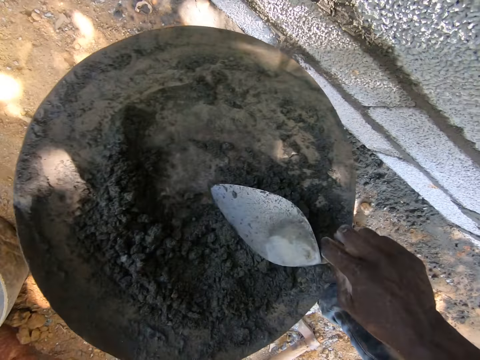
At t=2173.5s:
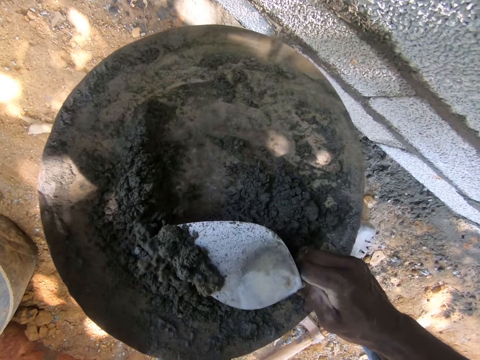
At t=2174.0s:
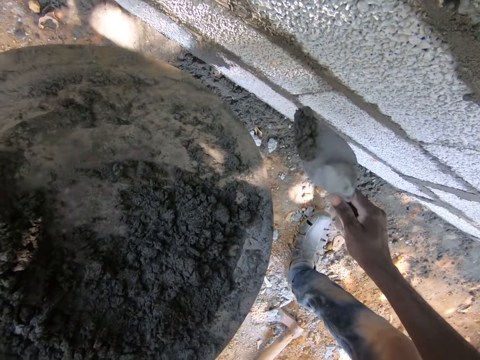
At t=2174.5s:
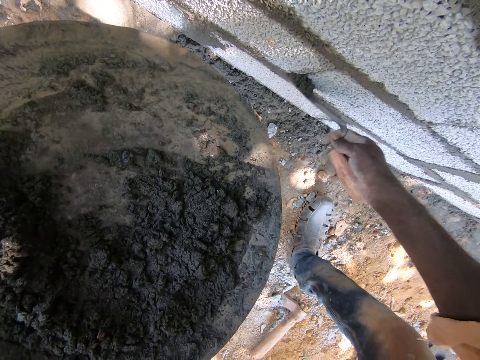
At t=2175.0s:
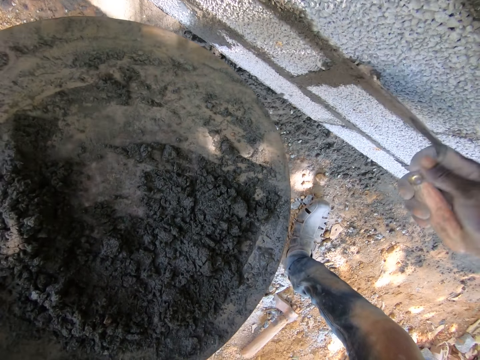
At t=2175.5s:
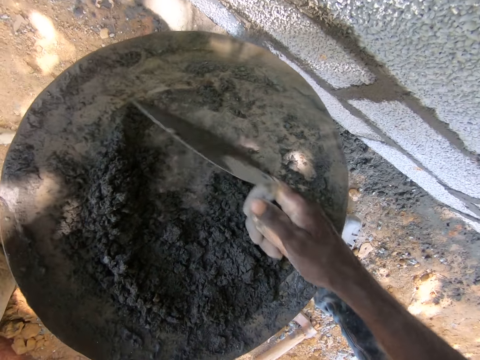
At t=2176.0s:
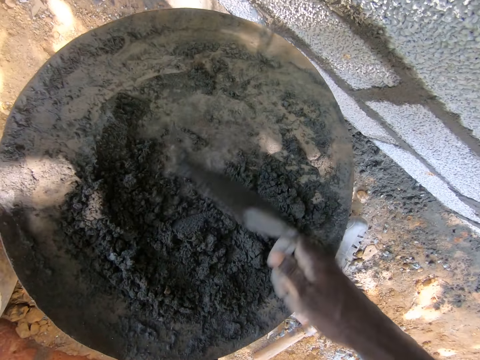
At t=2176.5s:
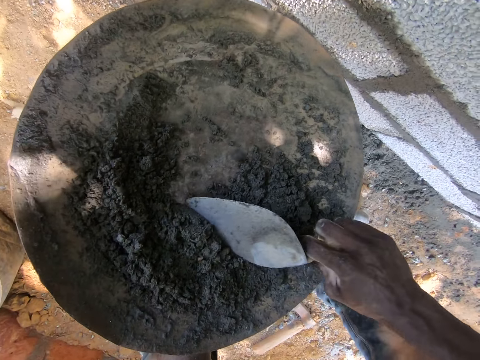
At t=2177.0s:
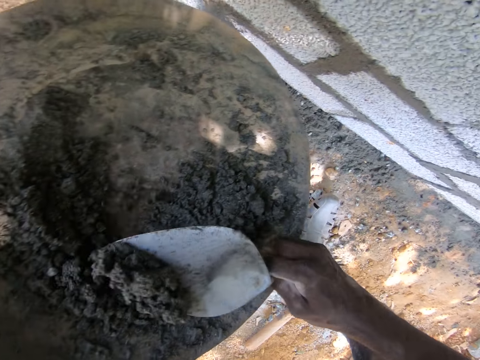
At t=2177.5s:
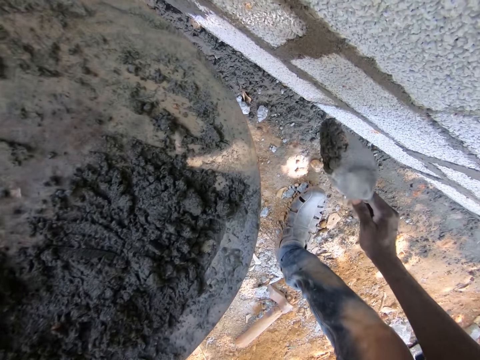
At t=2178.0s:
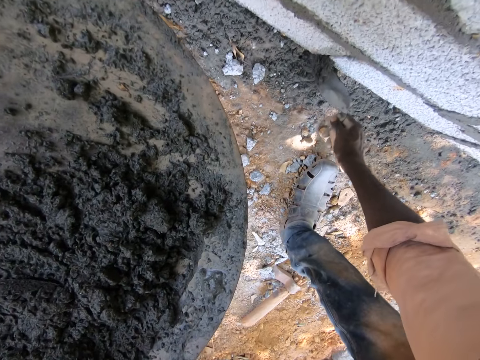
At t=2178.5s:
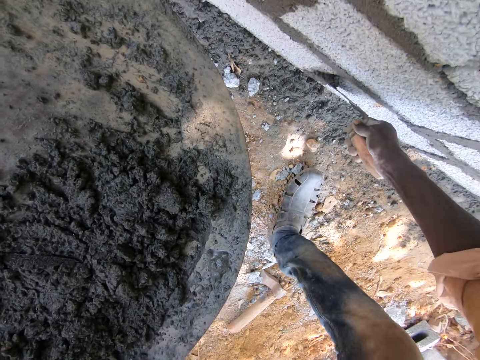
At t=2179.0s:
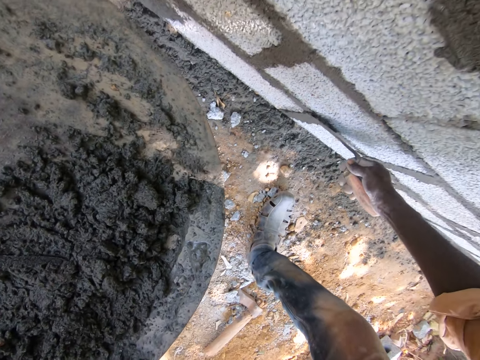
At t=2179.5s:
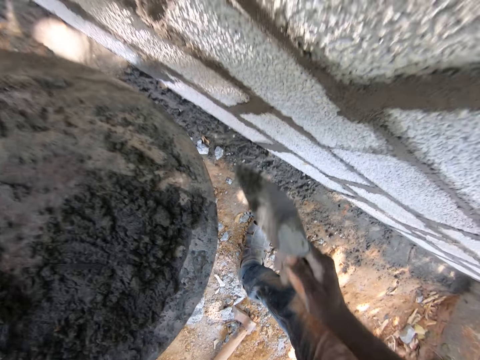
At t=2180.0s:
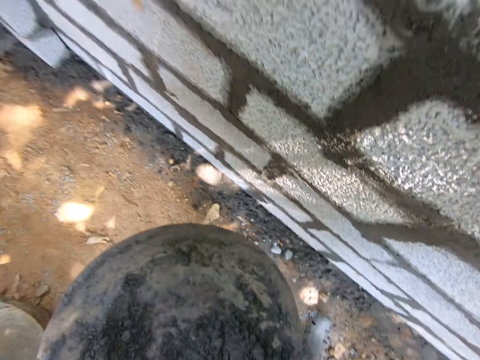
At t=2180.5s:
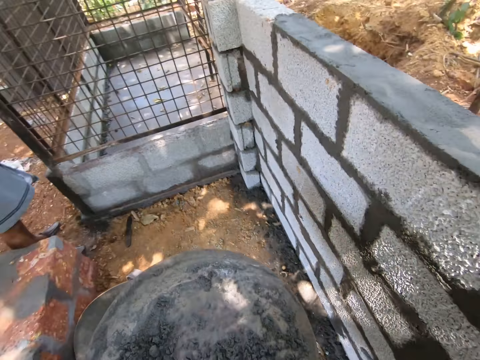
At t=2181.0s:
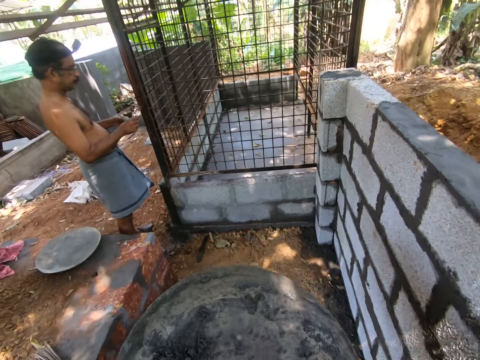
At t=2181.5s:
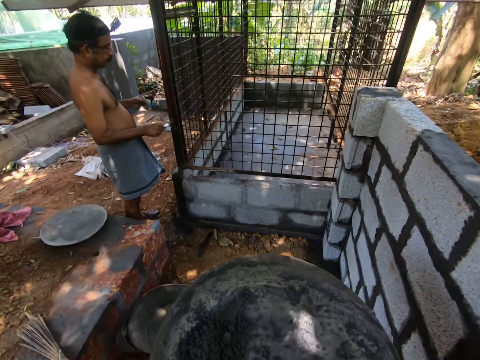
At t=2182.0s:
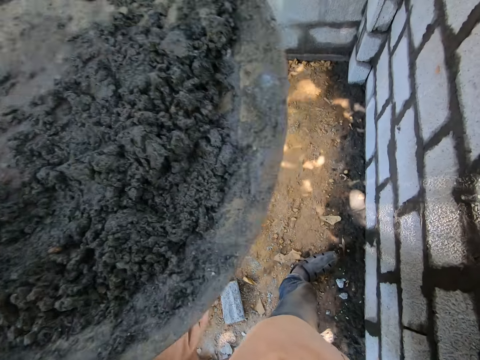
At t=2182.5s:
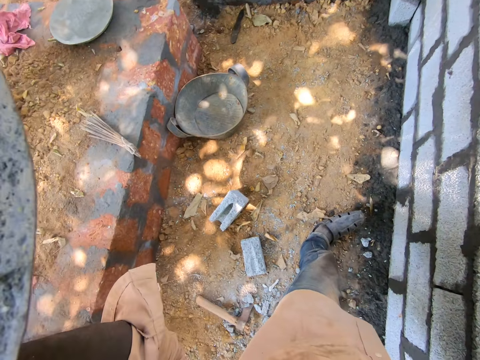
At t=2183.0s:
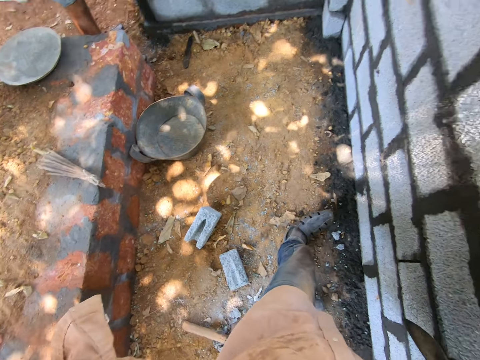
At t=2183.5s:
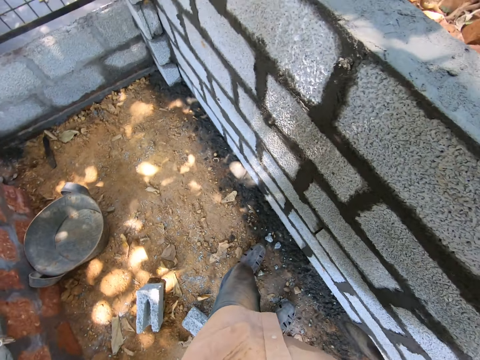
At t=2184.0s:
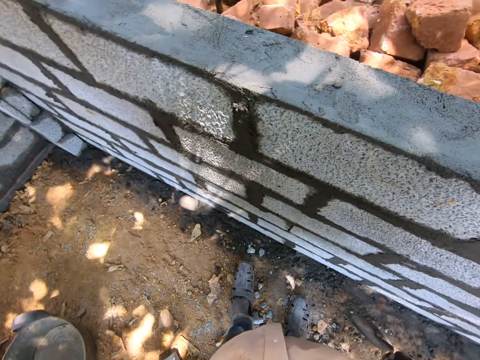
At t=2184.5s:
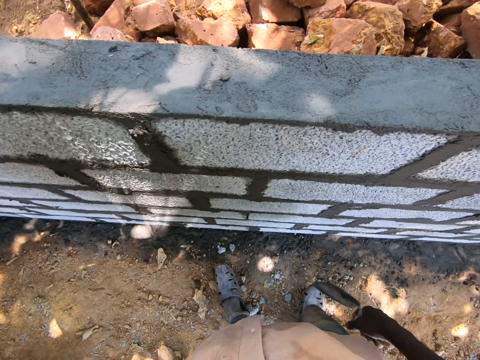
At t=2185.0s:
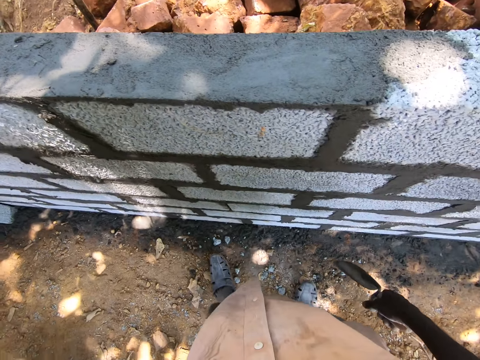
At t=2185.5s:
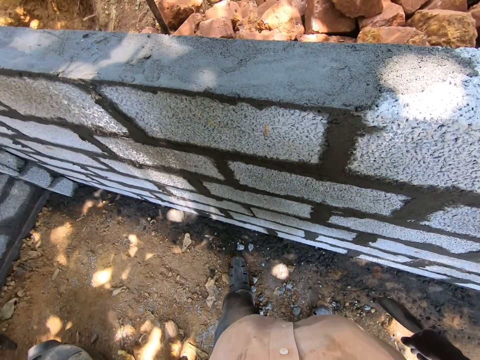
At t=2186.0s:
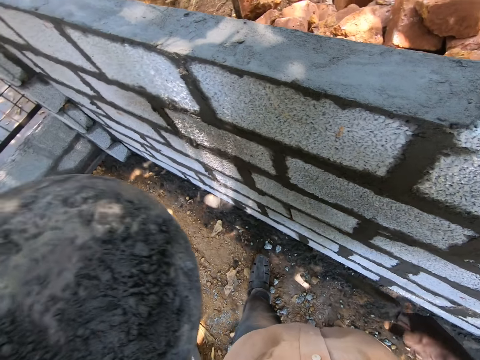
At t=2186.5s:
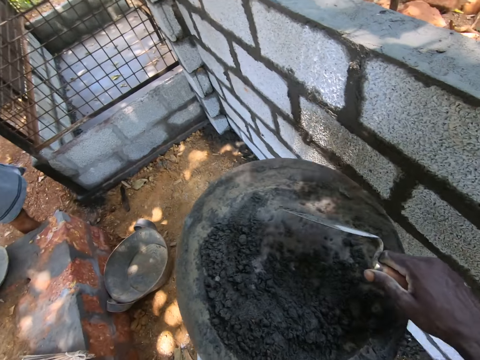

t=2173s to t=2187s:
The camera wearer gathers mortar on the basin with the trowel. They scoop the mortar from the basin. They smear the mortar on the wall. They scoop concrete with the trowel. They smear the concrete on the wall. They interact with a man. The man paints a metal. The camera wearer looks around a construction site. They move around the construction site.

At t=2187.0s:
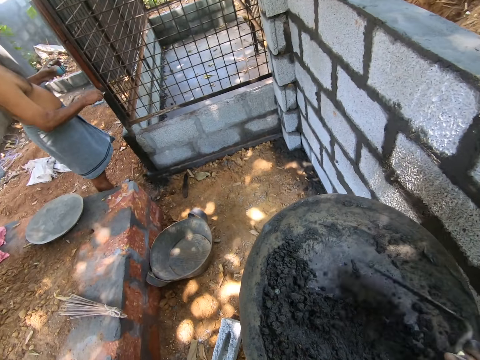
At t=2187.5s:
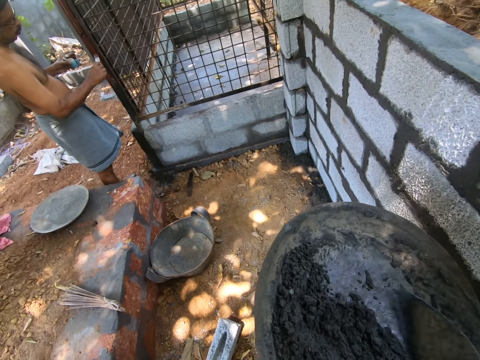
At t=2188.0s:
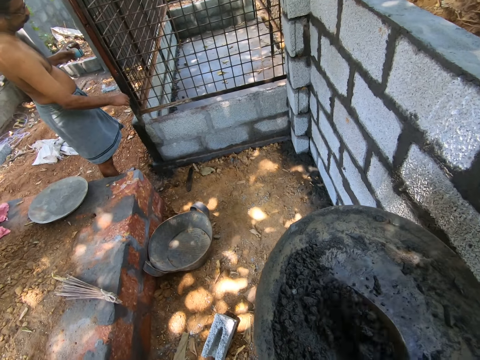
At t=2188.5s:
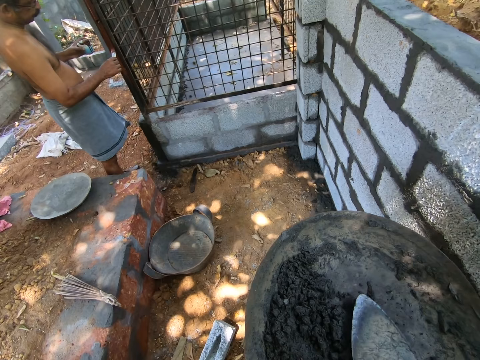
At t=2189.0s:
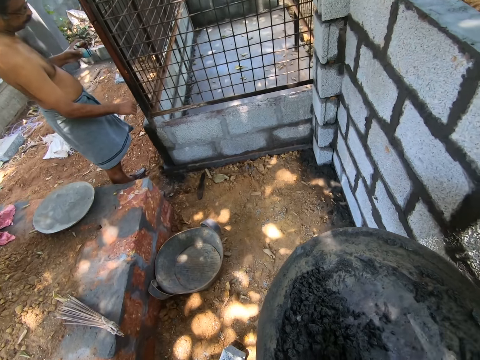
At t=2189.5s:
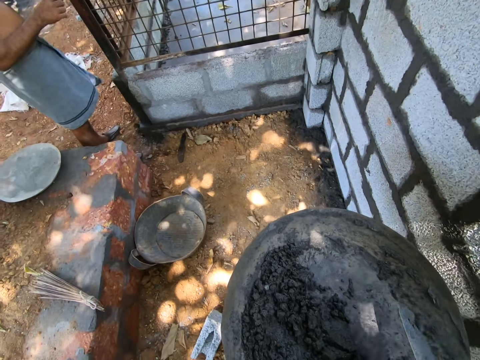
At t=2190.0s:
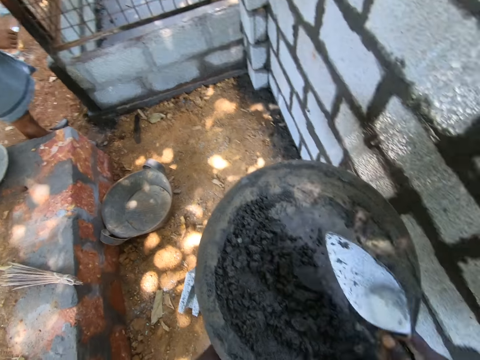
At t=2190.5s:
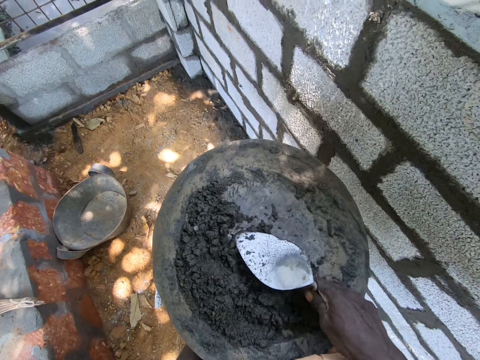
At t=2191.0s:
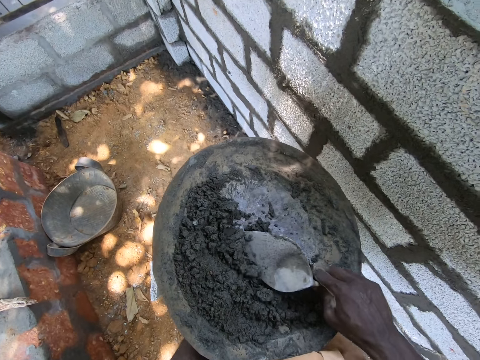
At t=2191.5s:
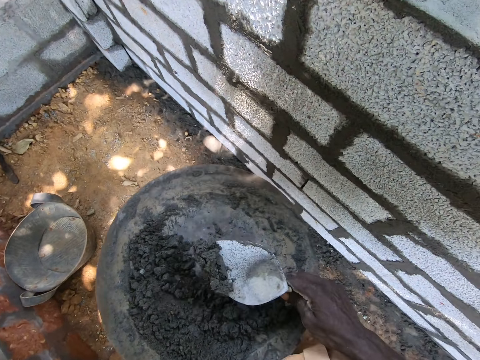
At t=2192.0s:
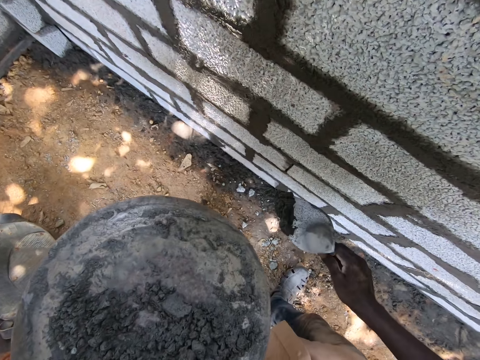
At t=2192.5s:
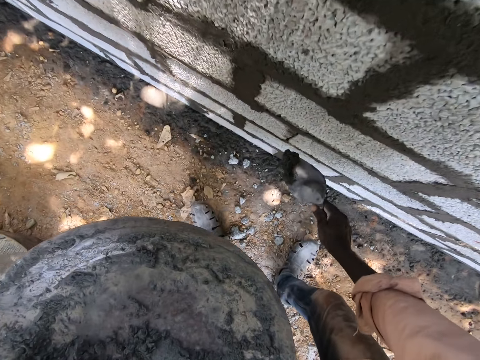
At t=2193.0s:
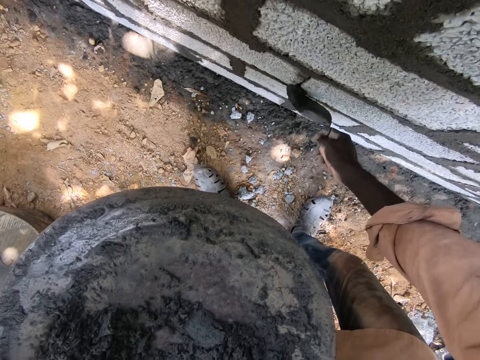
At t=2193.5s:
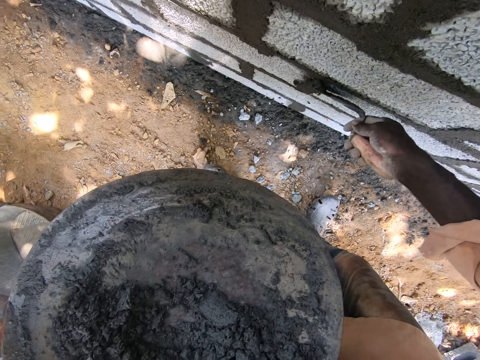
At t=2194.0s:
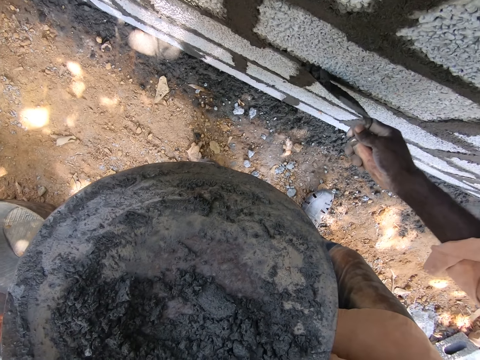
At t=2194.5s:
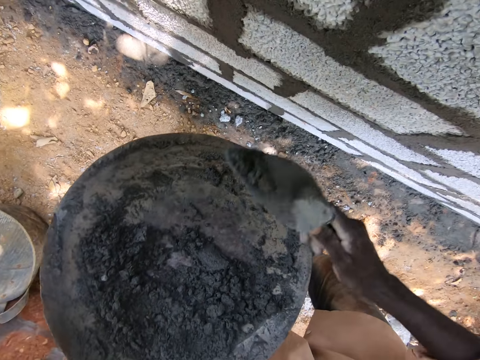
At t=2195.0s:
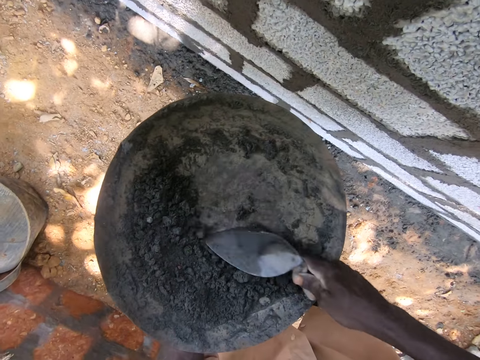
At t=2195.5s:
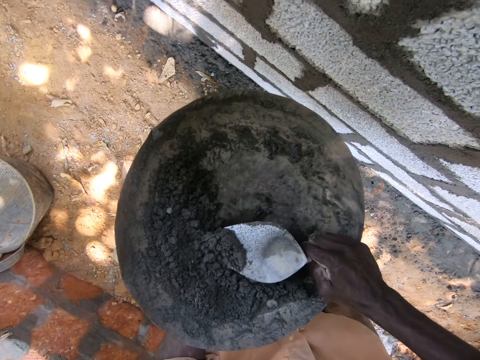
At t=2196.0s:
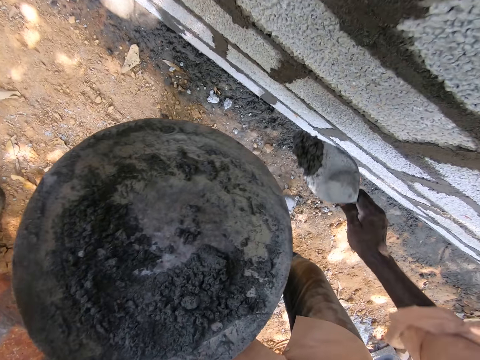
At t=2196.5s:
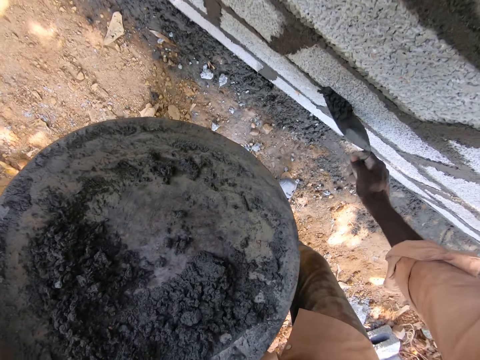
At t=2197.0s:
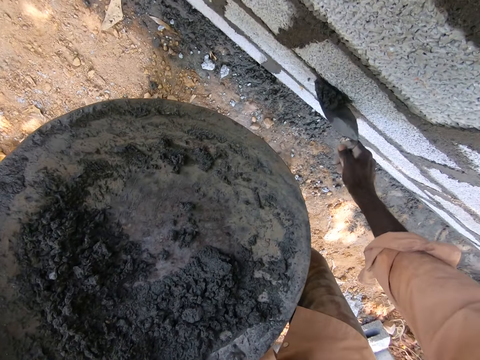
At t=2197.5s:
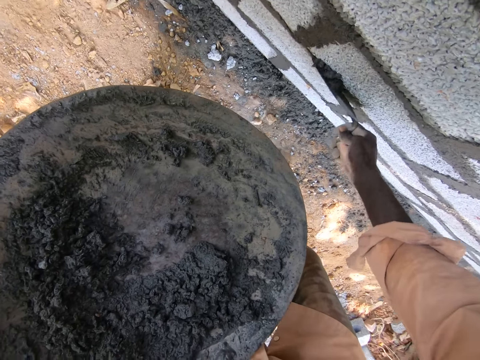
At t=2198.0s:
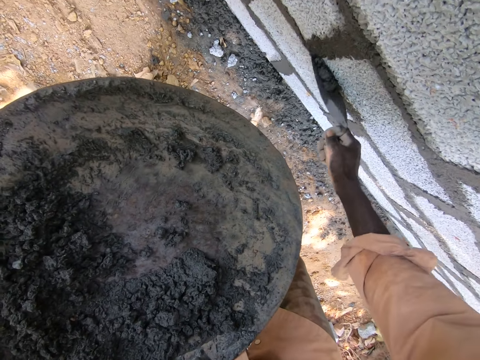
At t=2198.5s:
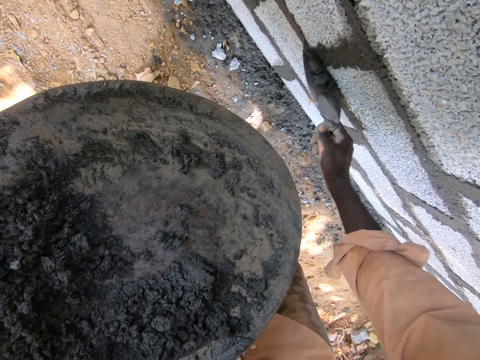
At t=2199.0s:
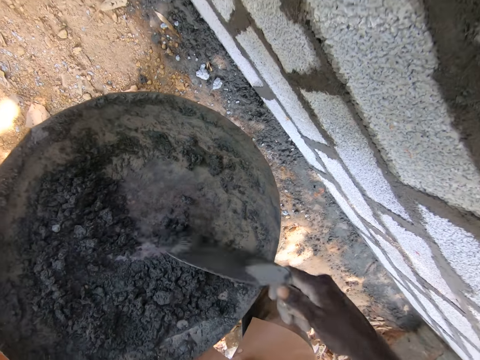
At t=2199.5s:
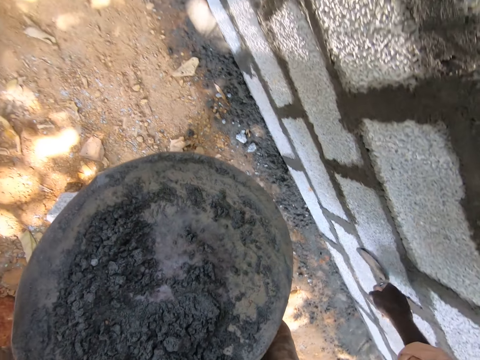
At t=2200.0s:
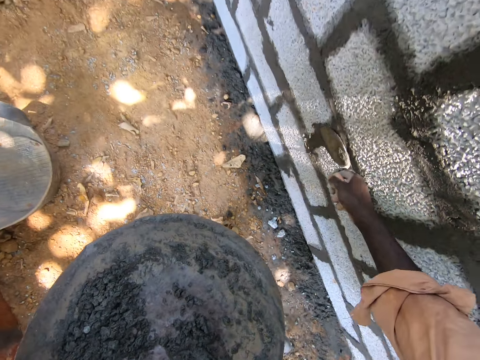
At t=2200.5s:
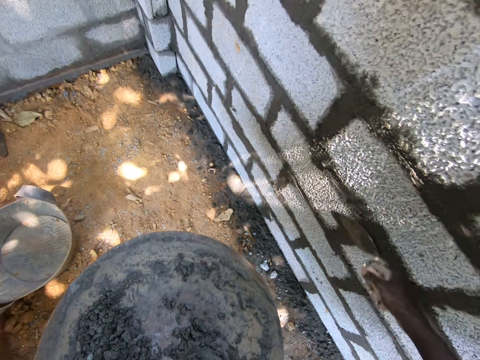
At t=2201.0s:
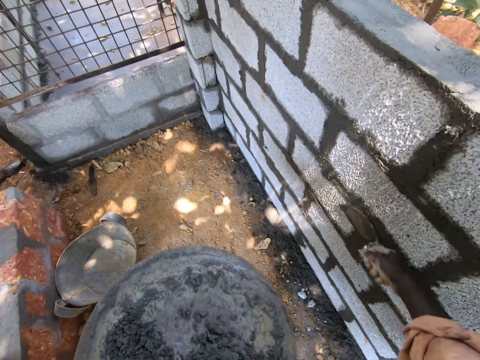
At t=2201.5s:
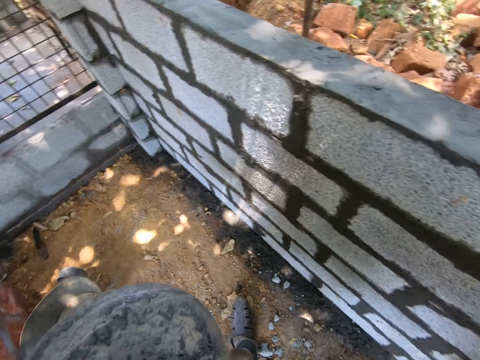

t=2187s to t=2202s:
The camera wearer mixes concrete or cement in a basin bowl. They scoop the cement with a trowel. They interact with a man. They scoop the concrete with the trowel. They smear the concrete on a wall. They scoop the concrete with the trowel. They smear the concrete on the wall. They put the cement in the basin. They interact with the man. They smear the concrete on the wall.
